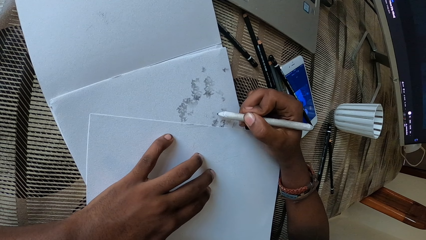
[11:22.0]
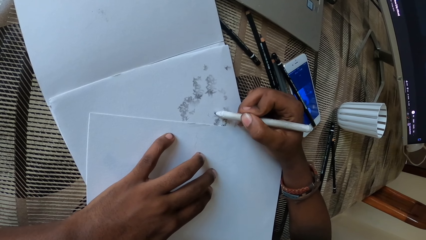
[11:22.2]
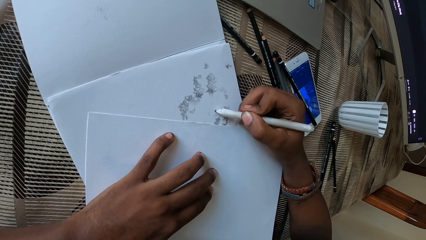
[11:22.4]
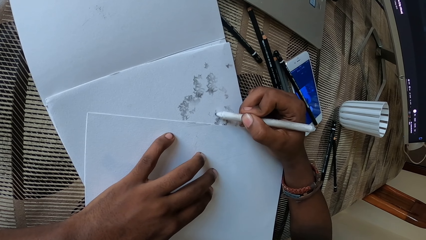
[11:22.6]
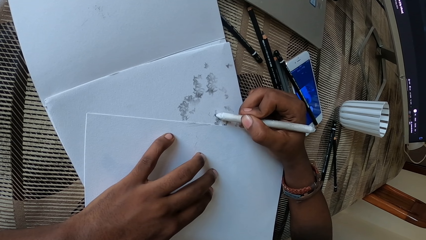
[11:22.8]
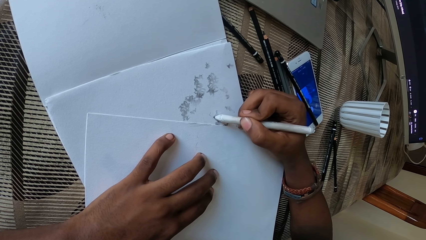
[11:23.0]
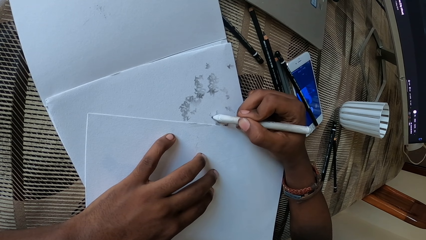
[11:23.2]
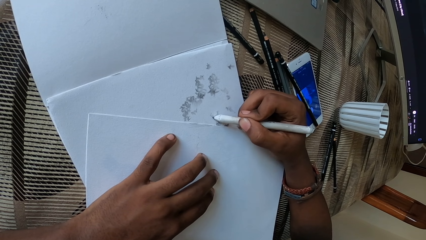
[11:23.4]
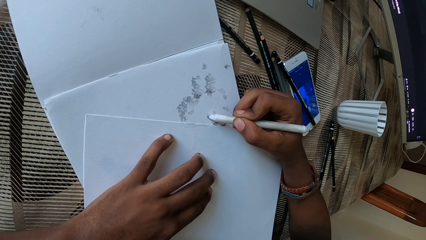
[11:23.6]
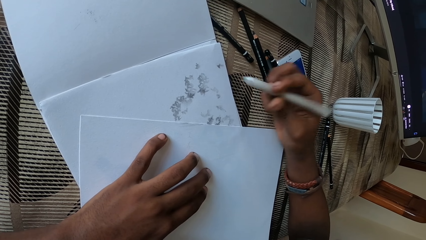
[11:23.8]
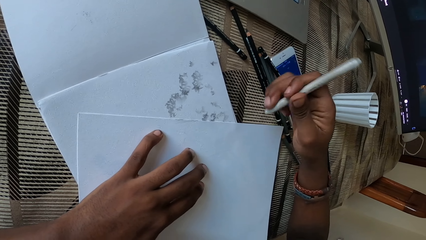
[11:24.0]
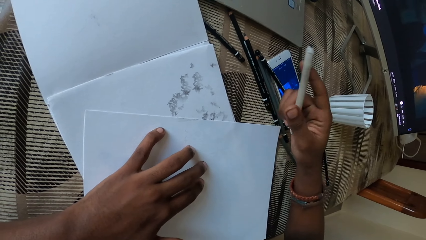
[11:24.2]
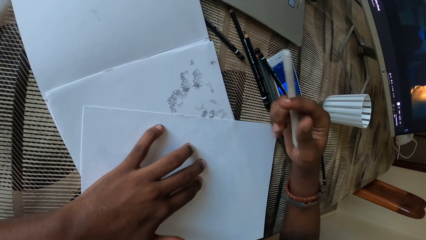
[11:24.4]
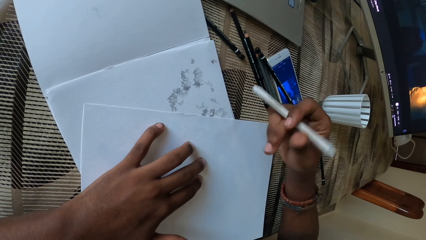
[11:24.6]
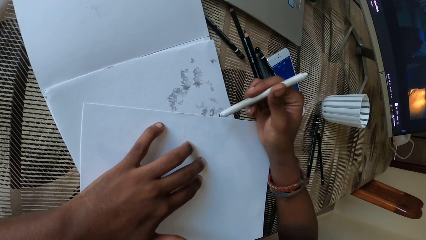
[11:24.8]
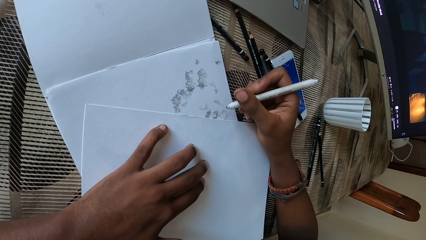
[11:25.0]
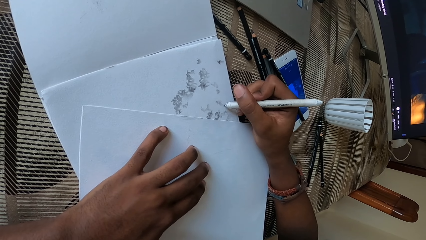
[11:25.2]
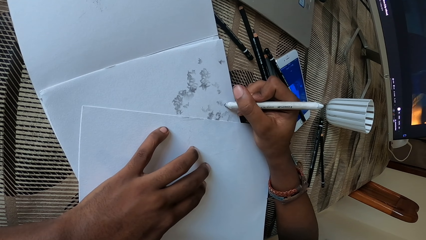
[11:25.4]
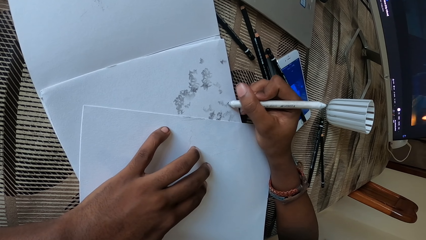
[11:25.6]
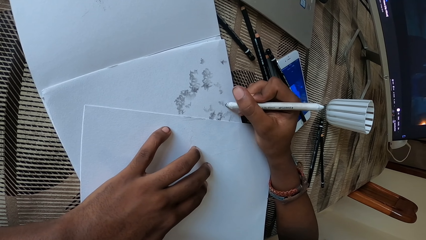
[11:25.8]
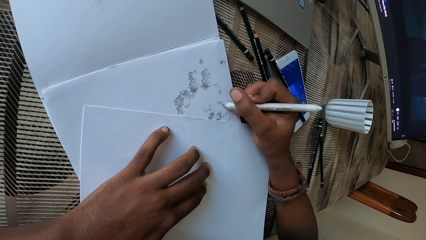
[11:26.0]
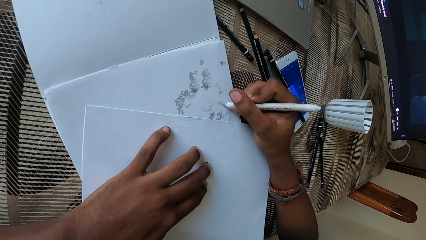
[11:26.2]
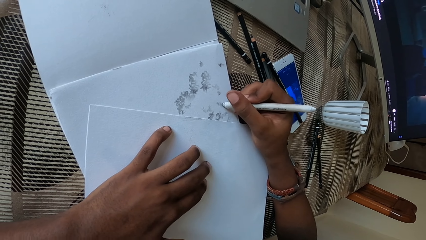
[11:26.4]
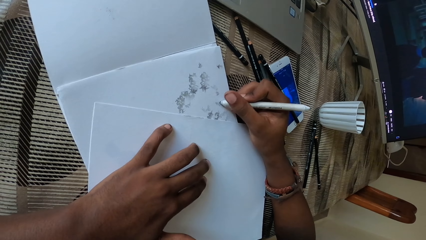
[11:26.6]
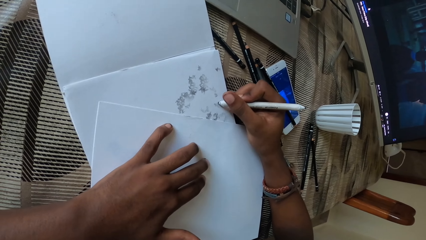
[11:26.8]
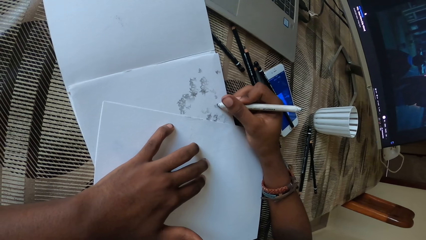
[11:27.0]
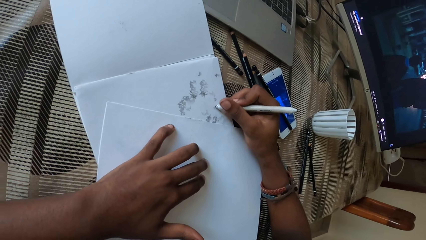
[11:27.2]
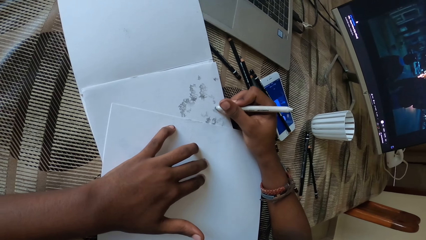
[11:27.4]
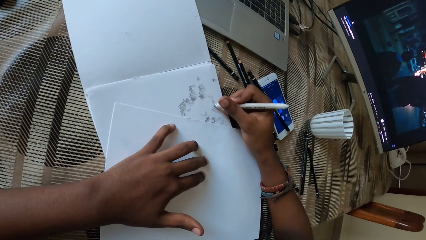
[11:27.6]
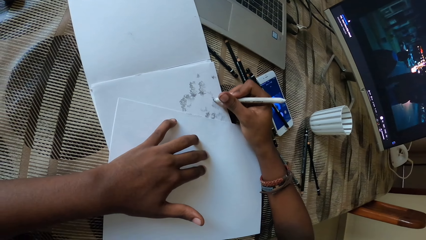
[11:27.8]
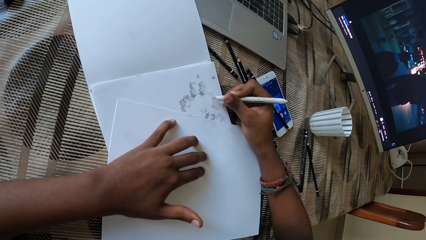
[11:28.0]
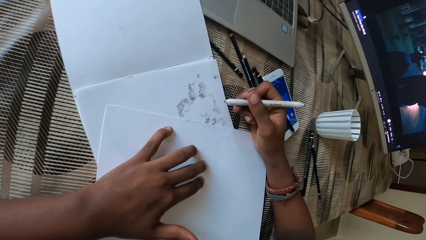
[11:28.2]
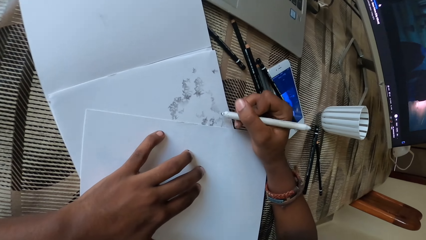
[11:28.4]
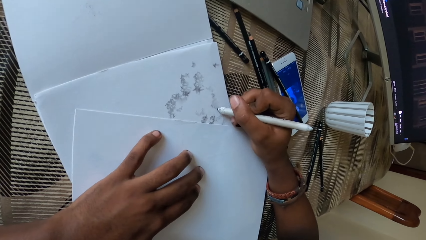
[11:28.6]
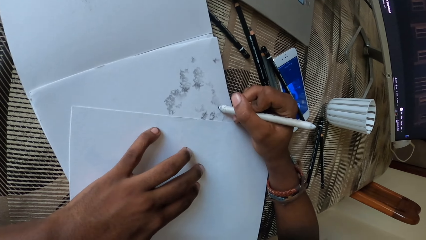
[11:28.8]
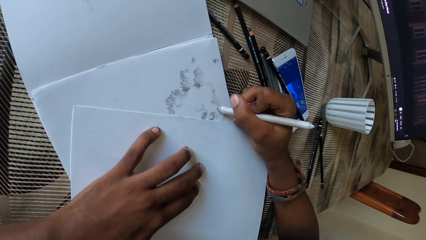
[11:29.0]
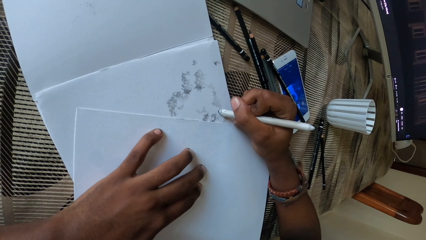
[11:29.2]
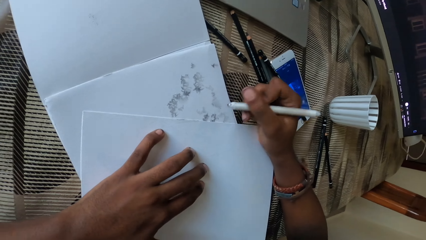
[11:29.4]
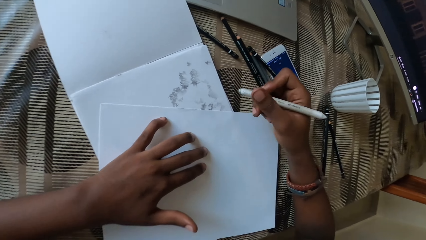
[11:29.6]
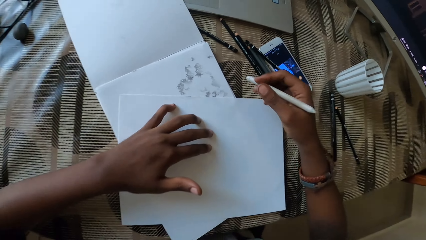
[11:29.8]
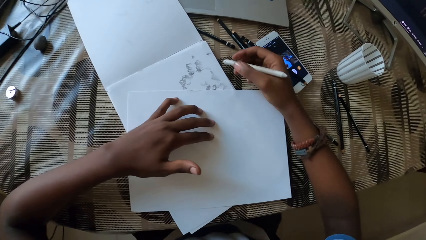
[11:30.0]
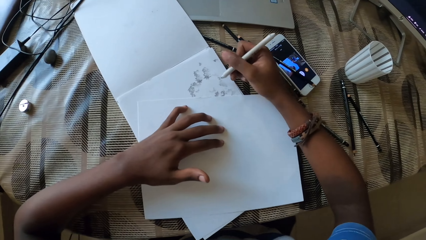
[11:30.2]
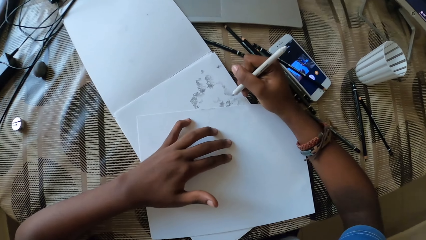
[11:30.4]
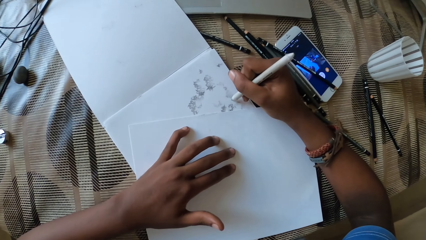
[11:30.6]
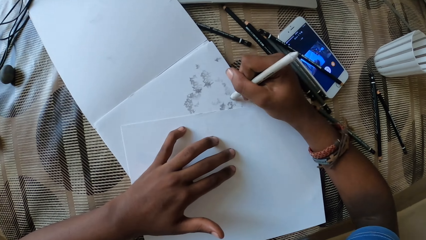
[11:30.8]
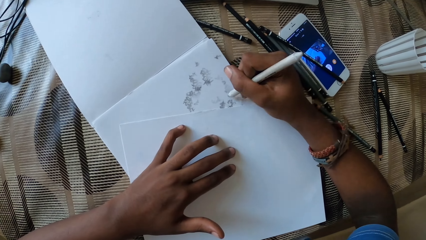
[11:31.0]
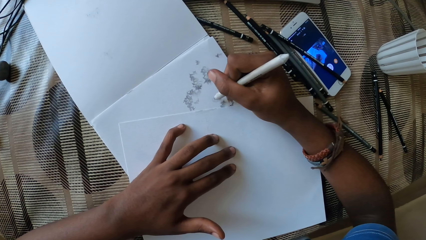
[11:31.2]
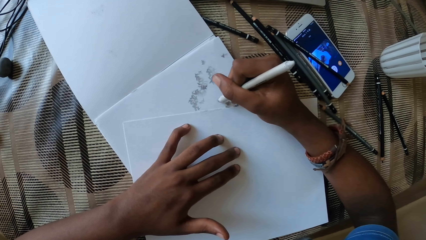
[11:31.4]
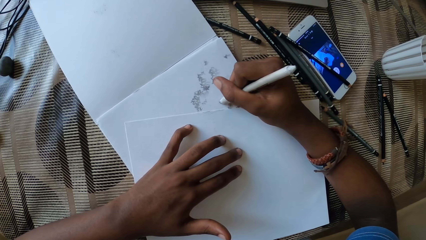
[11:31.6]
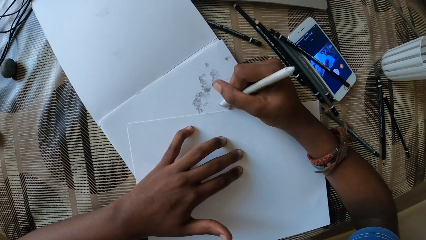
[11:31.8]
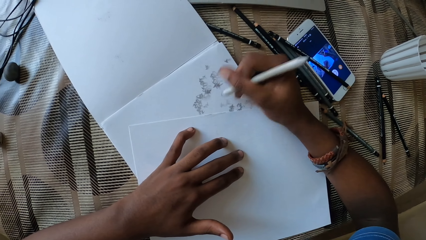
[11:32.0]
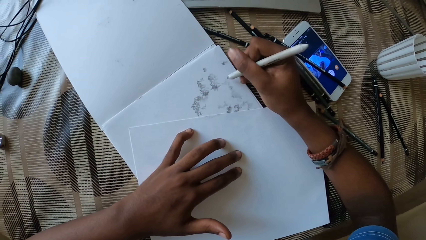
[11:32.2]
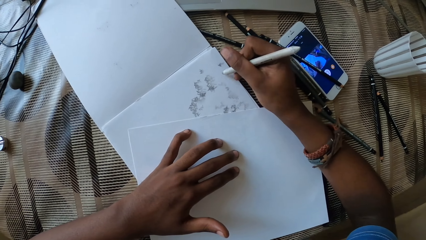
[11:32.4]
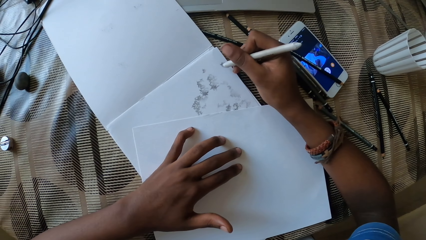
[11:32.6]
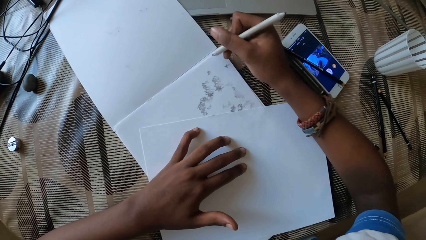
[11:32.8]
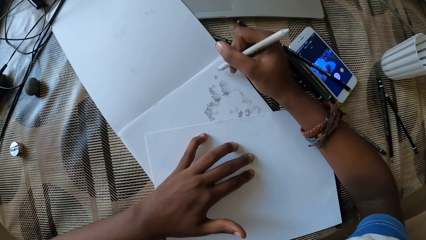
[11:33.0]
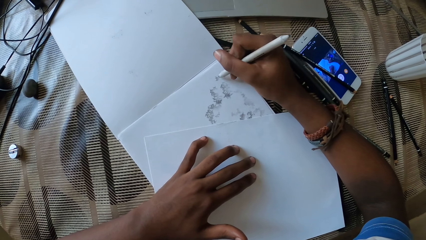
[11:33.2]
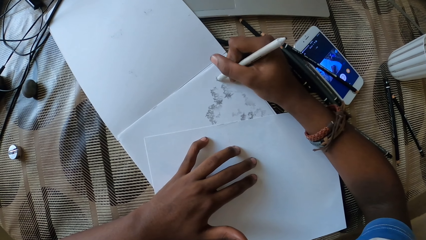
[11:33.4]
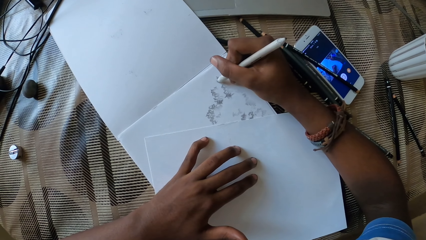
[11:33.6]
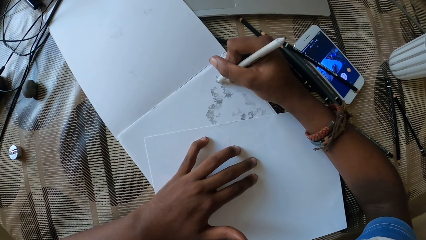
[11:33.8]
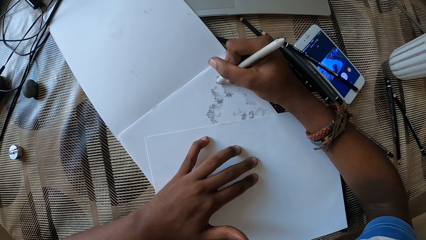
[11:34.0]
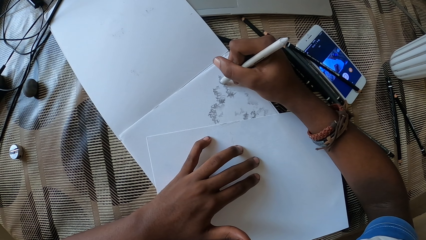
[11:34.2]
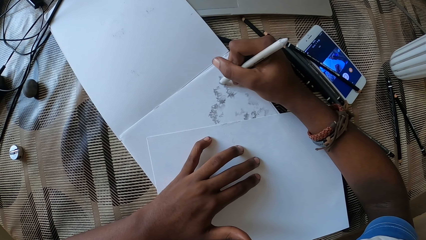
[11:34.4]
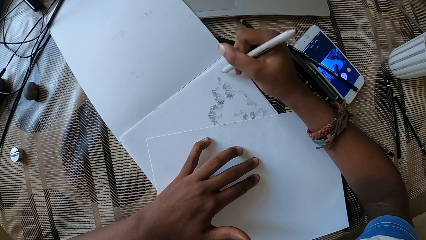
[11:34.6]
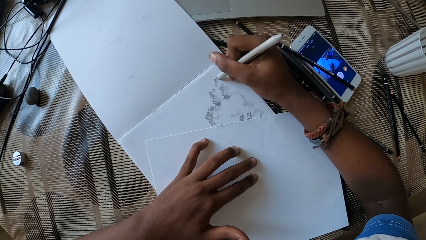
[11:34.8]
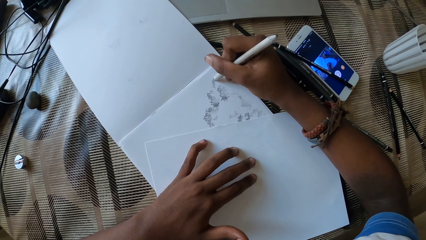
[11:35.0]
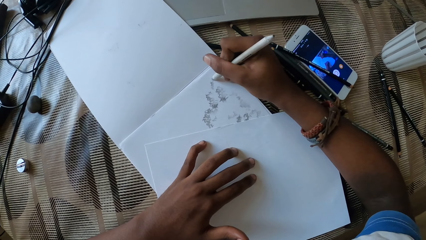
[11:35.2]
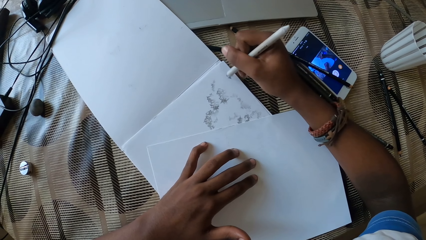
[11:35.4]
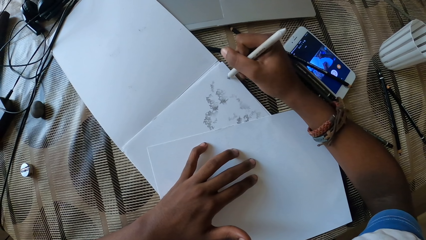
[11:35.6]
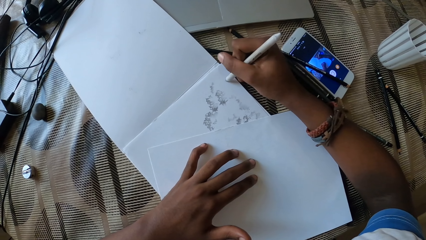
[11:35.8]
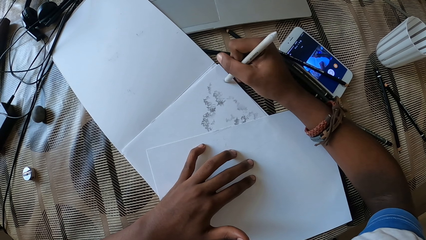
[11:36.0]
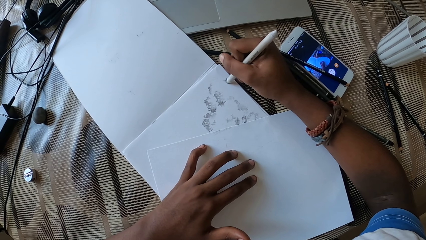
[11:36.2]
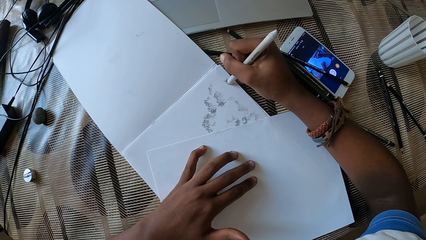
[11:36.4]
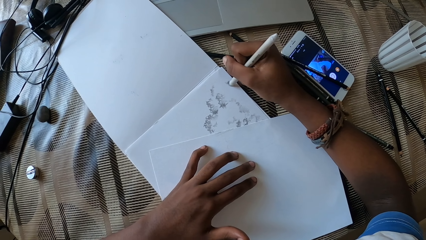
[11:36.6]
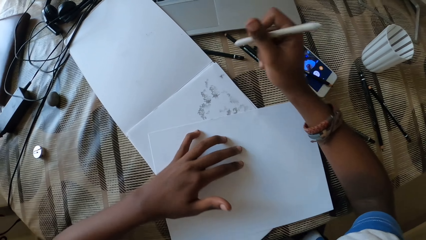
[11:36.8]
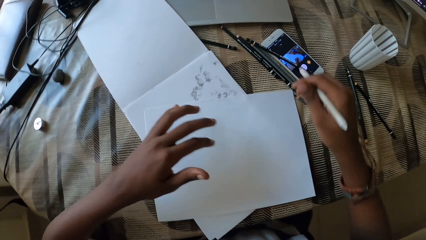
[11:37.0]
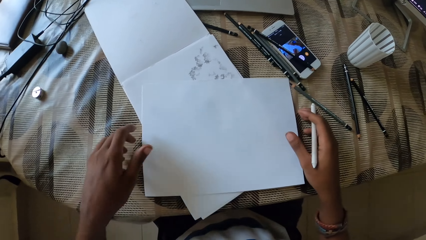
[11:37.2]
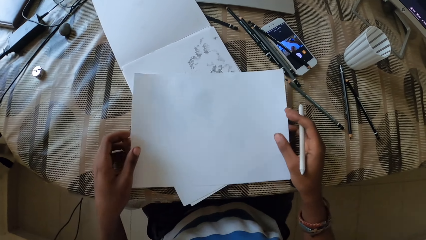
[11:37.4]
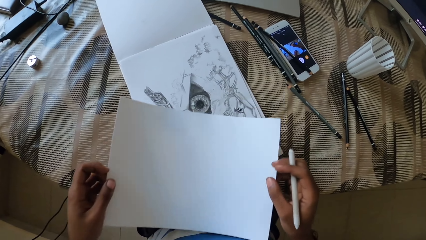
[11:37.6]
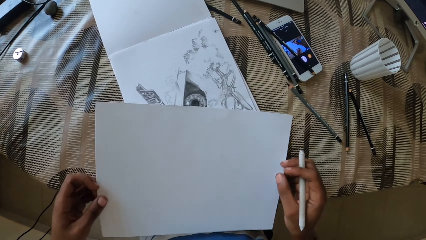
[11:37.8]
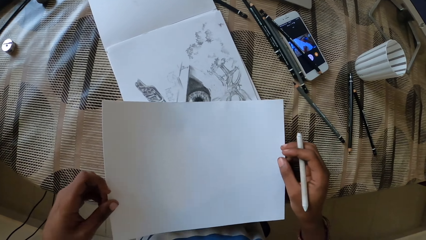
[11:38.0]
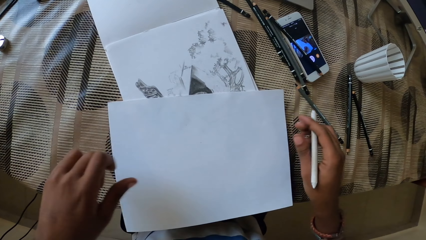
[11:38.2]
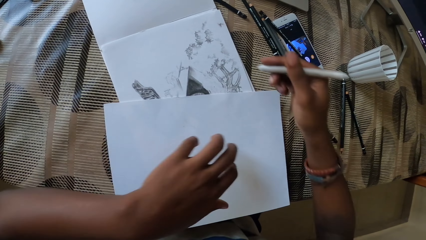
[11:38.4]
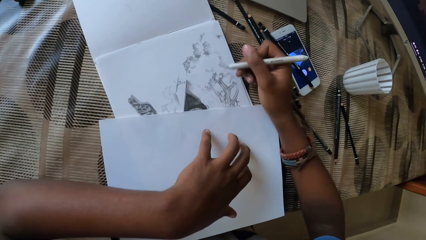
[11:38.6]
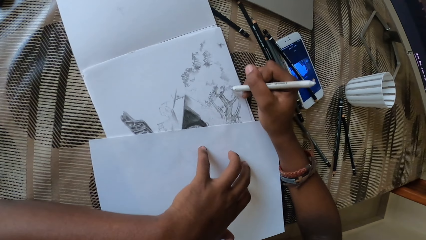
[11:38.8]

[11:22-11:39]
The camera wearer turns the pen. They draw on the paper. They hold the paper with both hands. They drop the paper. They move the paper on the table.
